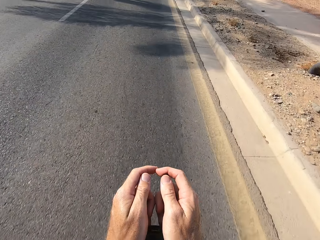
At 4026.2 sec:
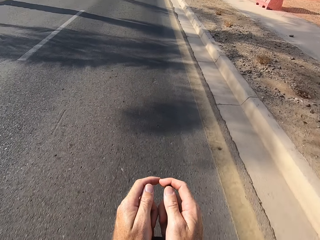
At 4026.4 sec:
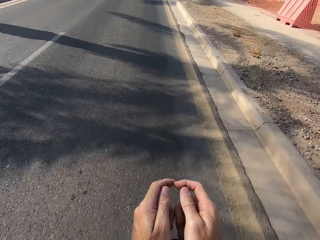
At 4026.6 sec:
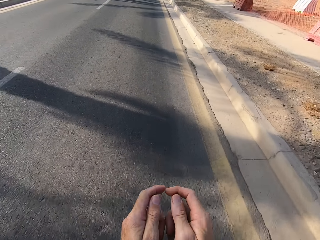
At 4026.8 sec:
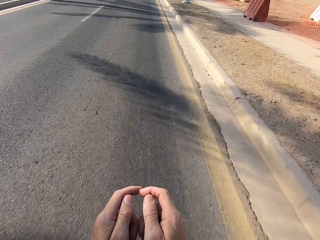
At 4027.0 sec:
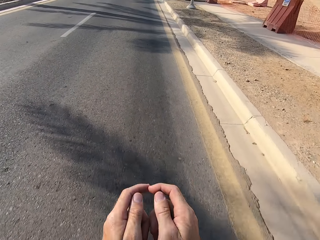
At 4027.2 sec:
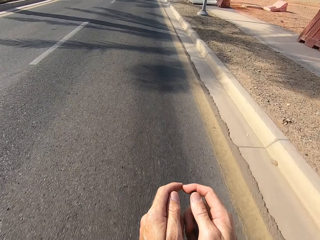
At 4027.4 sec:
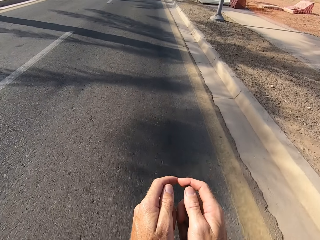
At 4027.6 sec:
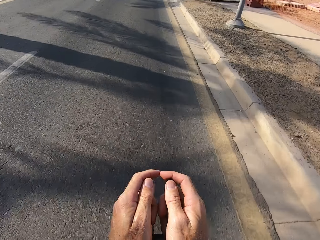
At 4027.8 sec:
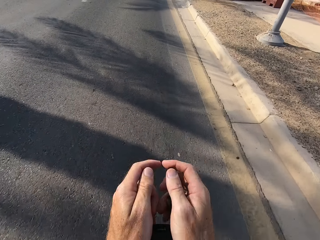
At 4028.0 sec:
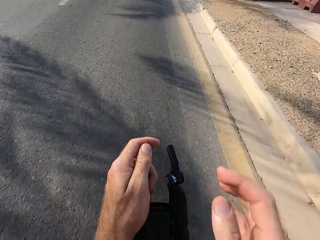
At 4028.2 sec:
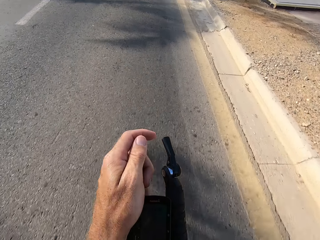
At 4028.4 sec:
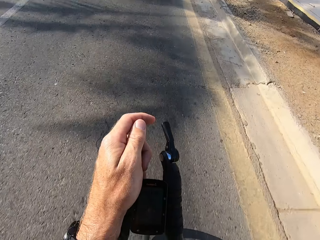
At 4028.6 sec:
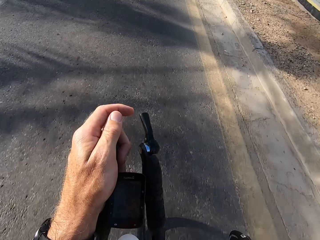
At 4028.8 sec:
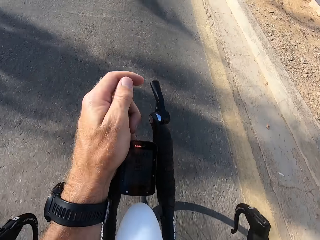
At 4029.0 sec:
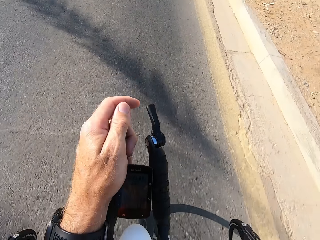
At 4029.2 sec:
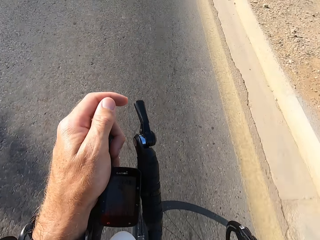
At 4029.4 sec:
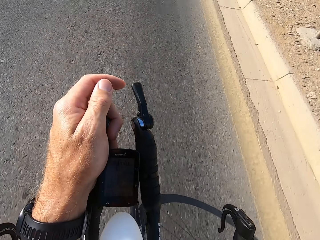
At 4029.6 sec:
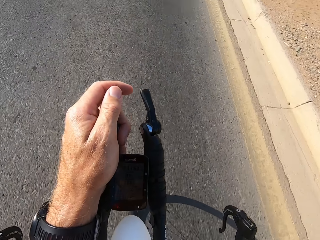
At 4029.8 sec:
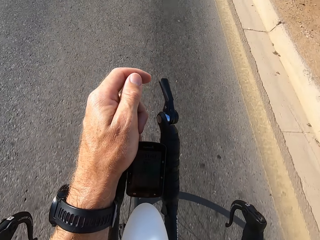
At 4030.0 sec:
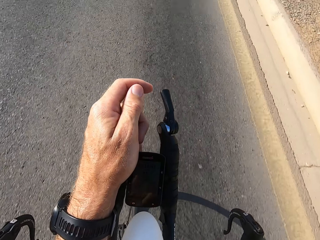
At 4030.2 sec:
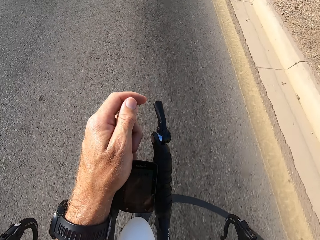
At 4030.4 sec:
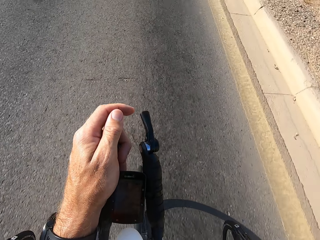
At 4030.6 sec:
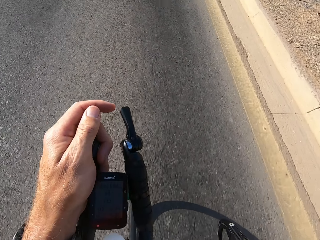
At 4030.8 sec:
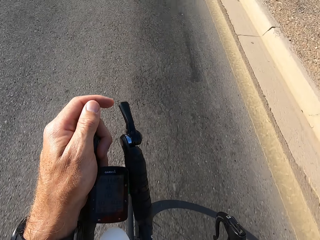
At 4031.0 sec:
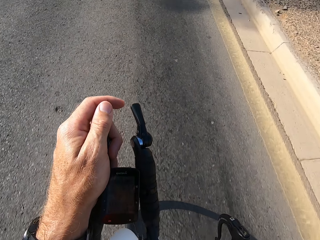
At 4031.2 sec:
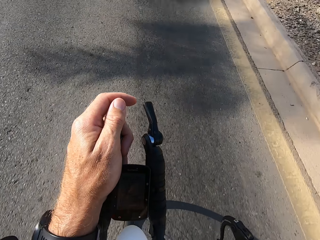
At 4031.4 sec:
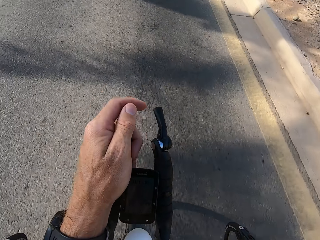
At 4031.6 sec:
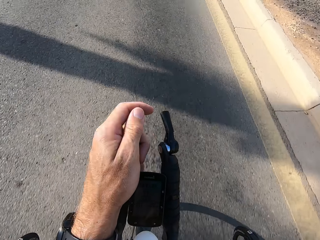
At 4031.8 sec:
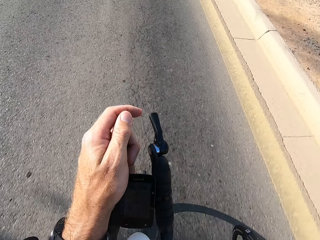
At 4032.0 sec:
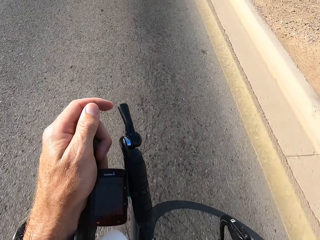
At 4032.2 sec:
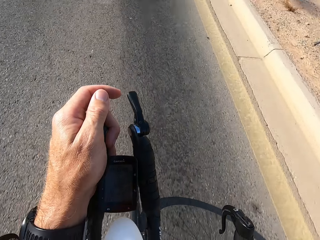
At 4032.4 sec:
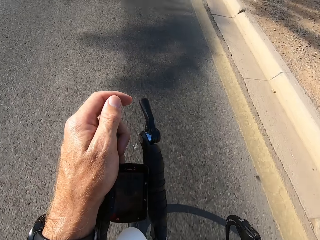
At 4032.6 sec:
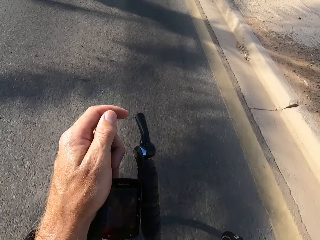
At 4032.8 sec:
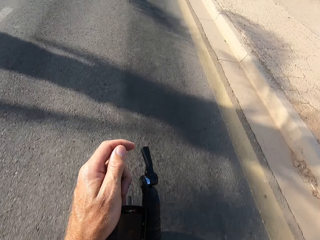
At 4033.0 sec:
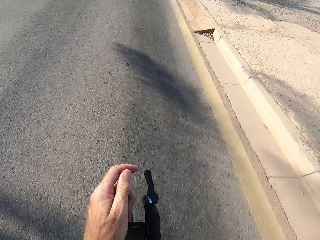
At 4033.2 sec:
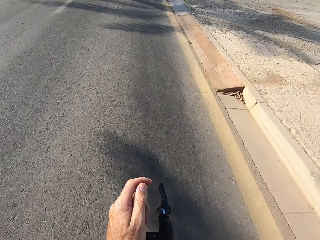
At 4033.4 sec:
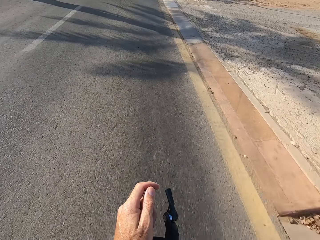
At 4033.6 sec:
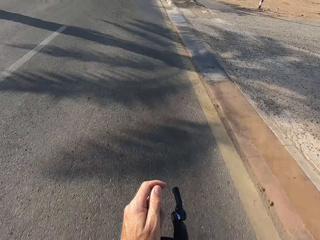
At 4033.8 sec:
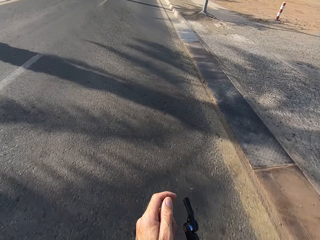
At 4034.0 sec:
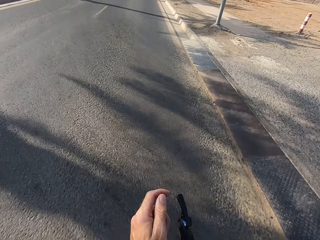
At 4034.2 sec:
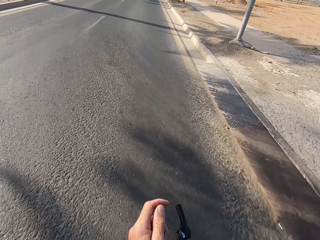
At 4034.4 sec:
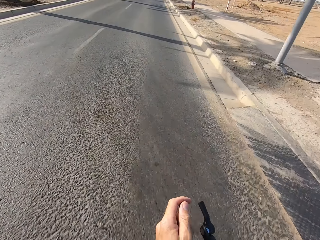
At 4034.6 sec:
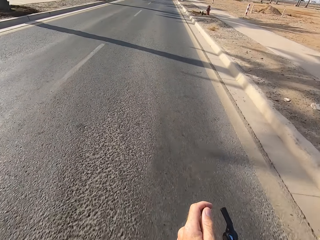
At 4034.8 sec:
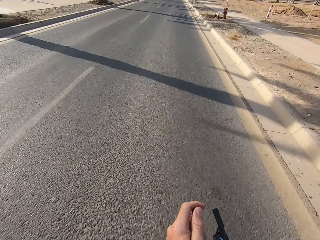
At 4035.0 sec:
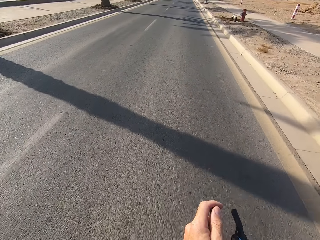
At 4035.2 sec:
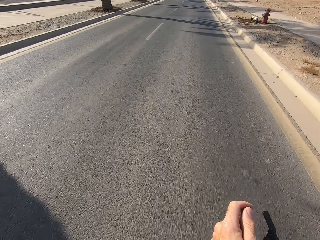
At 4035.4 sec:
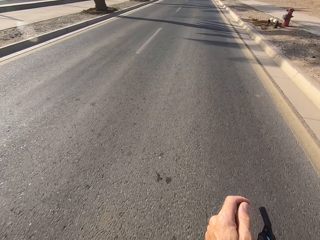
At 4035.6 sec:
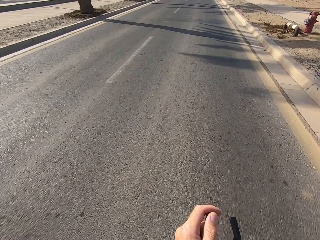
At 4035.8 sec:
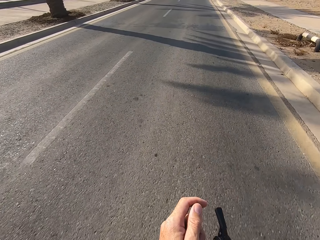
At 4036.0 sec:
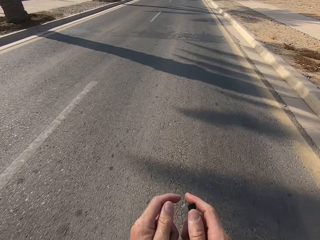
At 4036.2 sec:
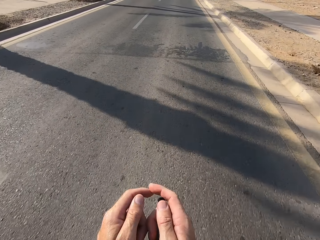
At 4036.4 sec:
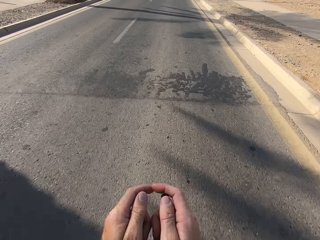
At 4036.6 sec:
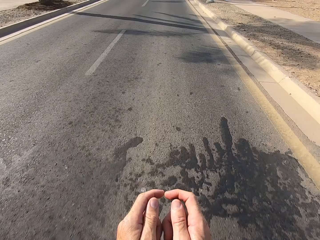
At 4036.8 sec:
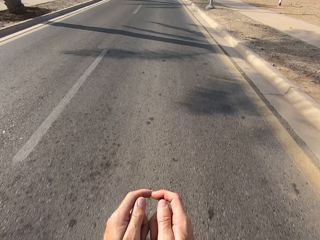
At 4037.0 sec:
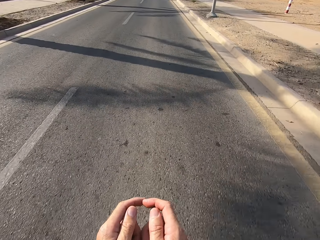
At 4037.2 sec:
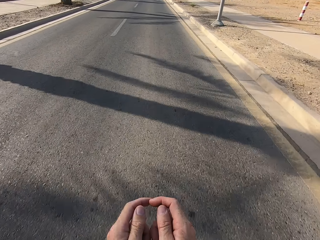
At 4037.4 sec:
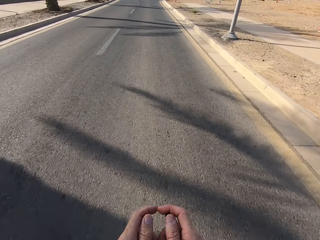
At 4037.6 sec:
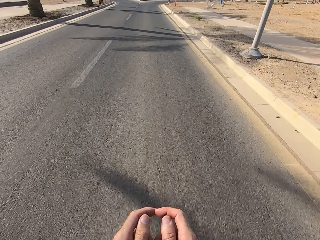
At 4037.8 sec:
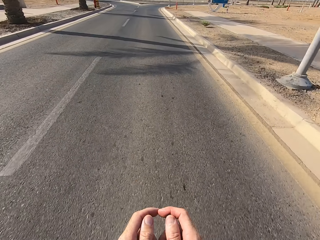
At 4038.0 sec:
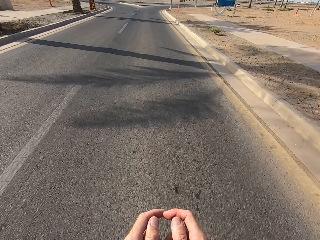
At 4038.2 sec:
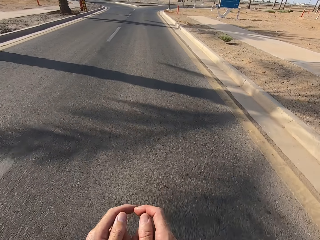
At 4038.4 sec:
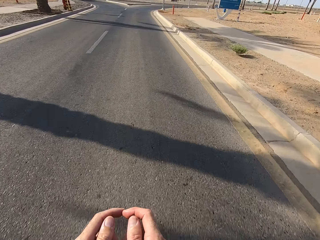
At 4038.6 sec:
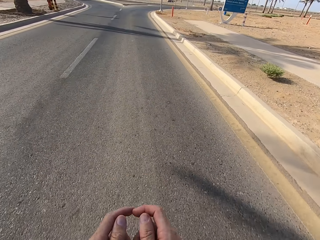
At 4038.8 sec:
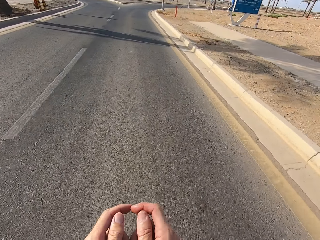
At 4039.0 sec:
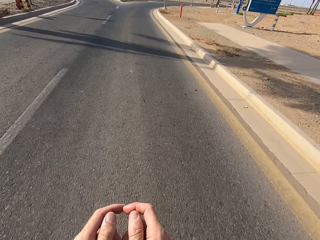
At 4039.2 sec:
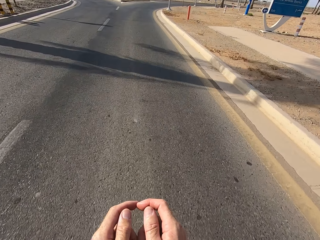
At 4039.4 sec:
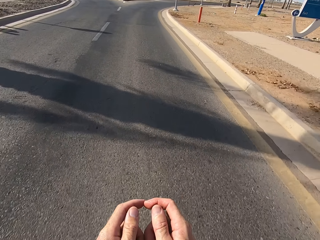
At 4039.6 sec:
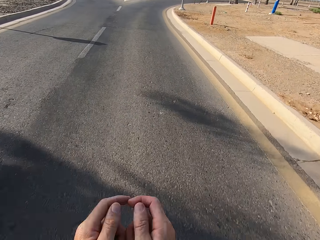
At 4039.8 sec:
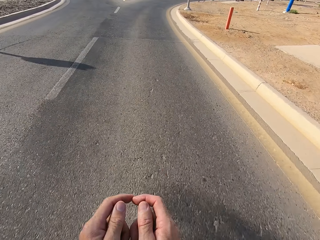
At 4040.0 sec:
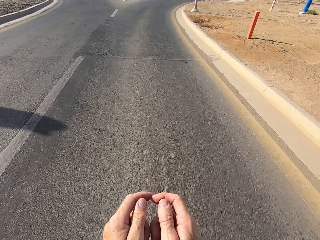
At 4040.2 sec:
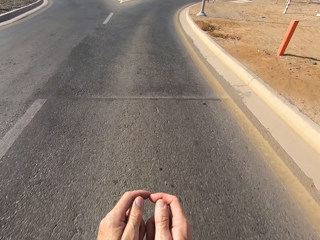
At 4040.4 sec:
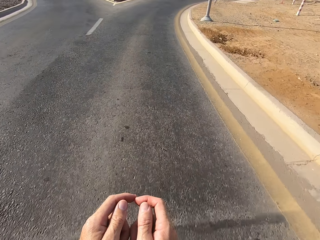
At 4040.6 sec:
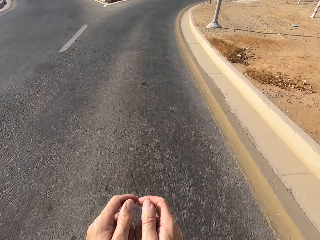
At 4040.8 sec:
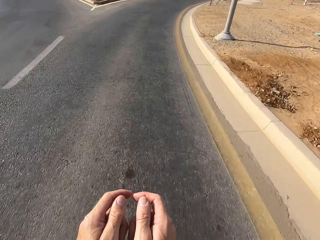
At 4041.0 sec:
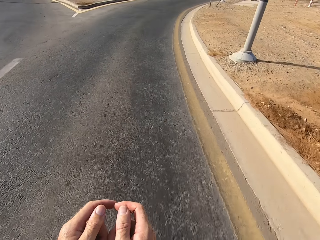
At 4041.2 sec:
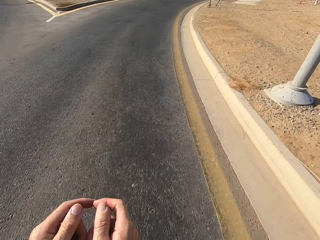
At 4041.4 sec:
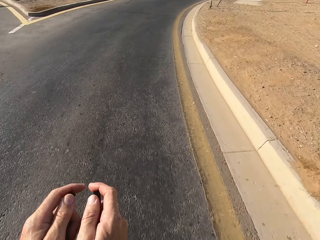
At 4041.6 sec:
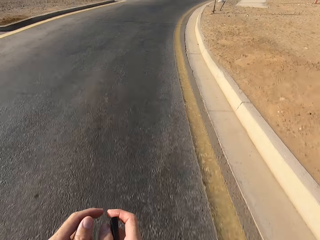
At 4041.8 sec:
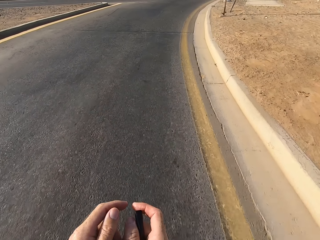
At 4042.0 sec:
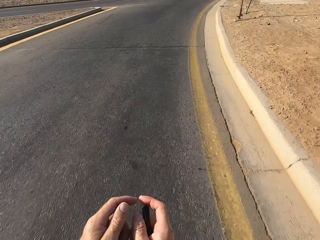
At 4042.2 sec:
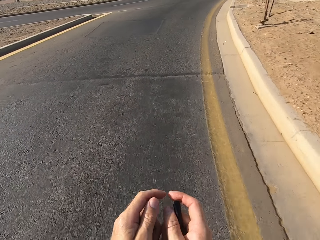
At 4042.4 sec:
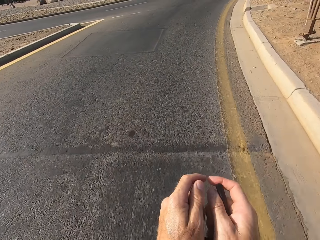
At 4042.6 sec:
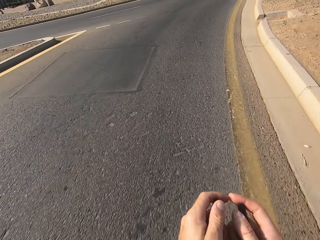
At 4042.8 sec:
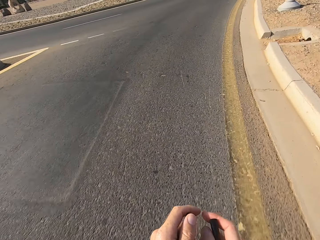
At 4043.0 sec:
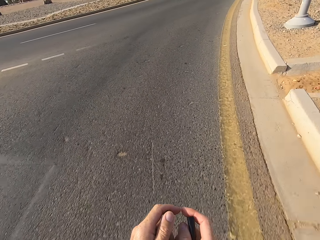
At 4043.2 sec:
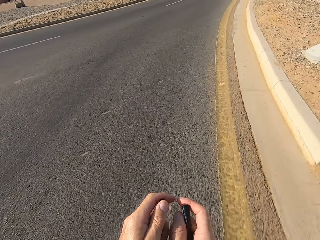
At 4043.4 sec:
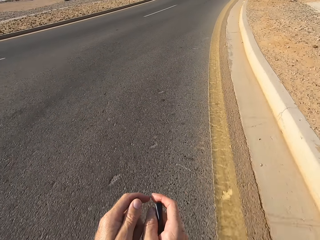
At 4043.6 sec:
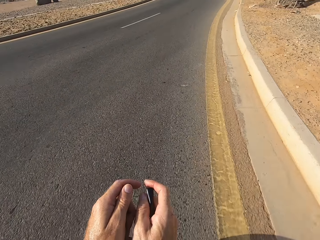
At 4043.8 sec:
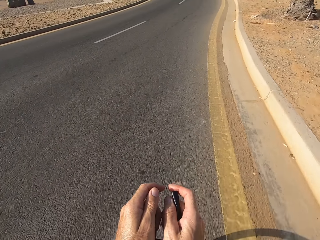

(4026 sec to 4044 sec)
The camera wearer swings the right hand. They touch something. They swing the right hand. They hold the bike rest handlebar. They cycle on the road.

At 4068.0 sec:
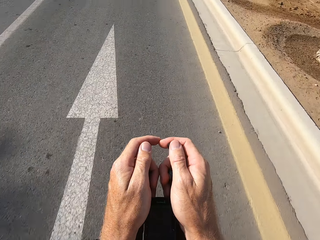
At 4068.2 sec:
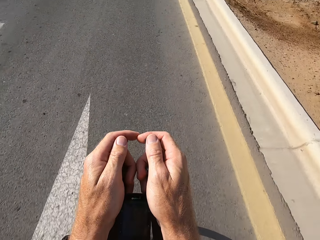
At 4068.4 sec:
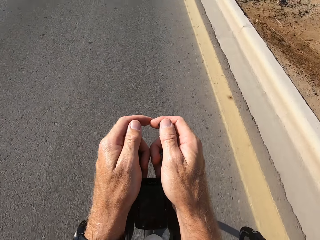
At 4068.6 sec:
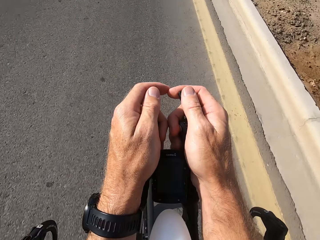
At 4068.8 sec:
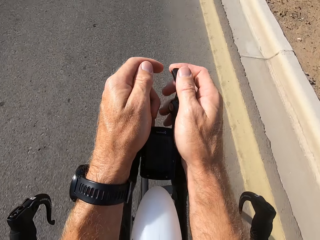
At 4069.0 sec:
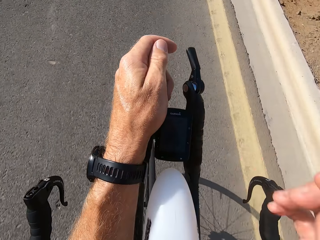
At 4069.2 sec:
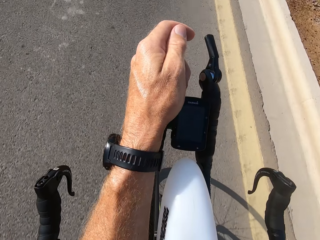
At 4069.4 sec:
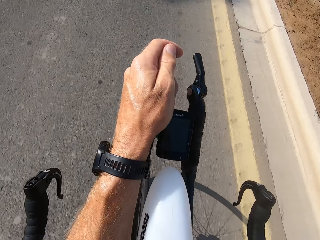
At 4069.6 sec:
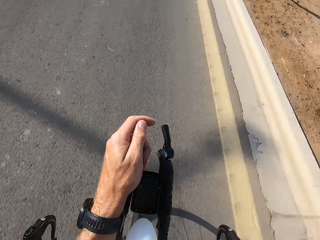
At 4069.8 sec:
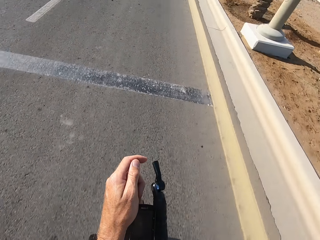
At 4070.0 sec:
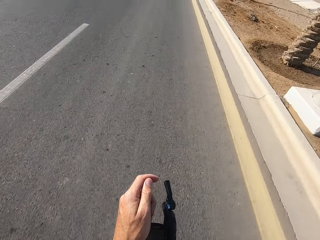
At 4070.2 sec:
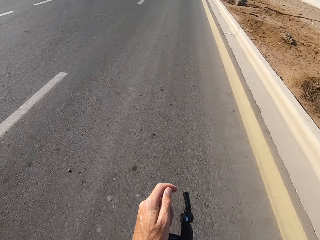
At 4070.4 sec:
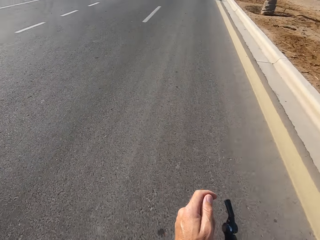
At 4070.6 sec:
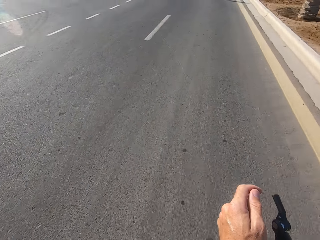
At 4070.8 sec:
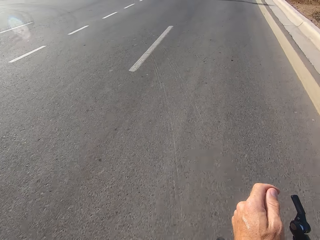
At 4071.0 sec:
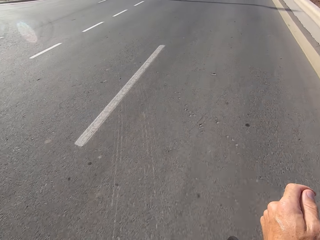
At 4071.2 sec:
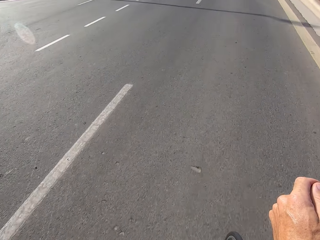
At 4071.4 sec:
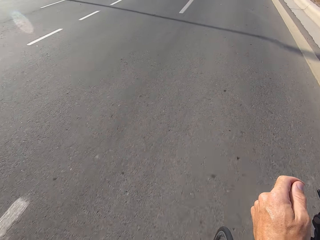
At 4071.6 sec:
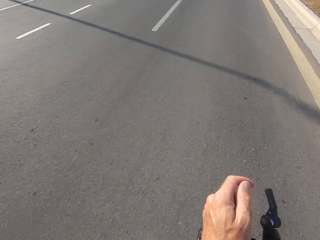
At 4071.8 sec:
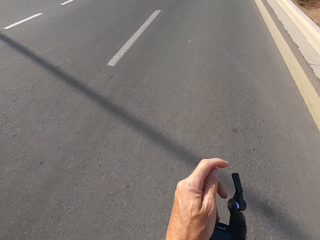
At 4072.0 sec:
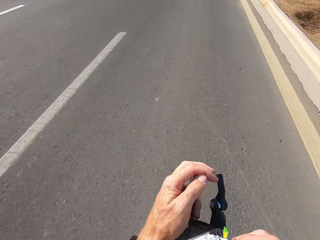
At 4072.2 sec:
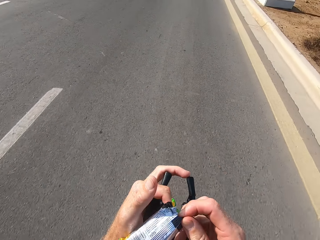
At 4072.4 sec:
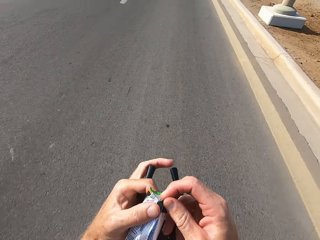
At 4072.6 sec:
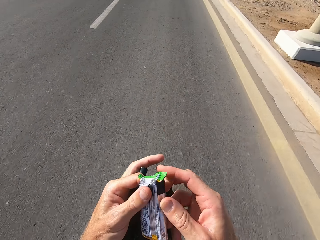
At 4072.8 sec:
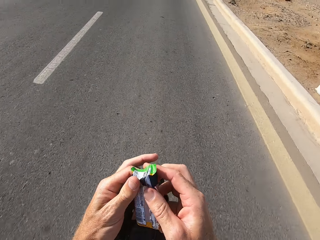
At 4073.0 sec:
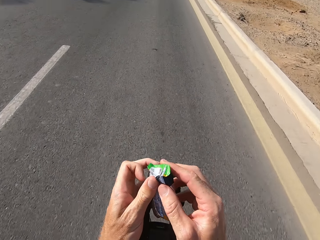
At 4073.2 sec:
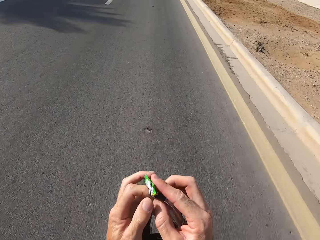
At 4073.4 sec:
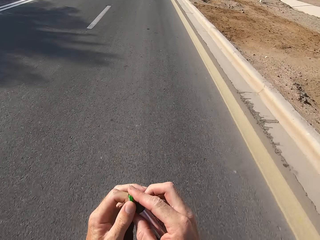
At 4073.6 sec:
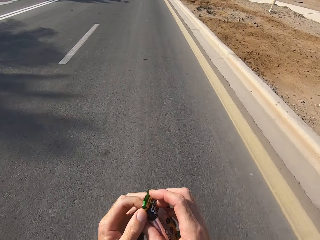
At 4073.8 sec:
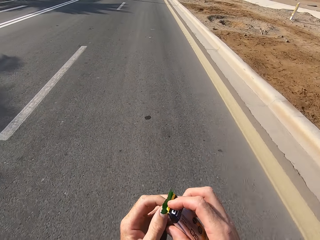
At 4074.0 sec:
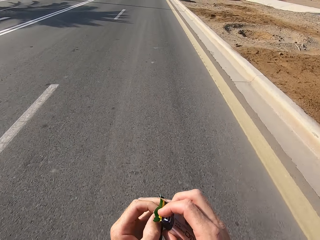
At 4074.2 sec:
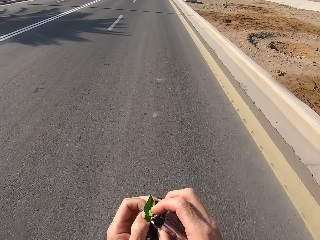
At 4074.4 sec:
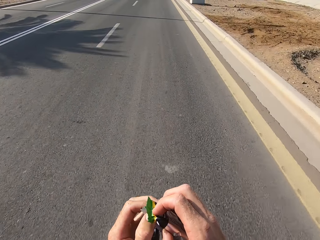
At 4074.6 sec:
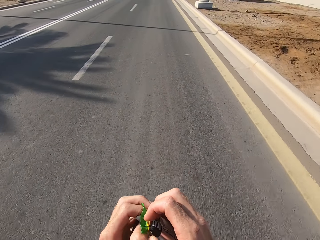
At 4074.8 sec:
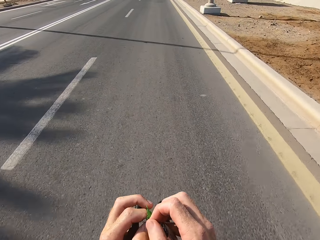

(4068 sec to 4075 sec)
The camera wearer raises a hand. They open a snack packet. They take out a snack.
